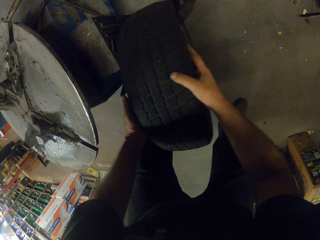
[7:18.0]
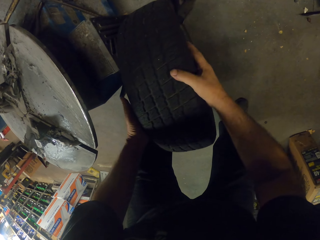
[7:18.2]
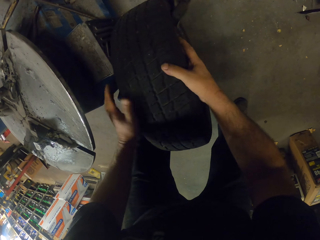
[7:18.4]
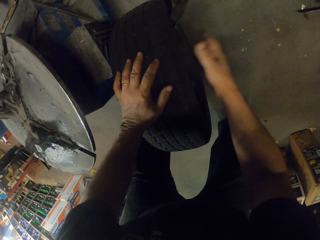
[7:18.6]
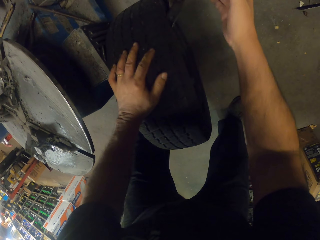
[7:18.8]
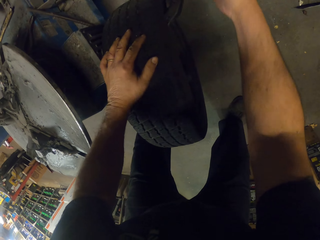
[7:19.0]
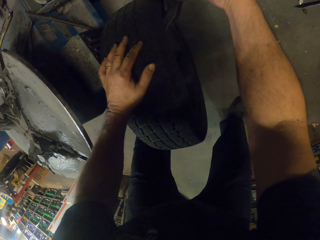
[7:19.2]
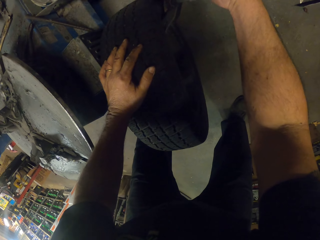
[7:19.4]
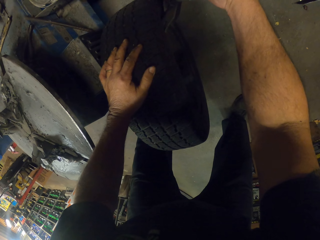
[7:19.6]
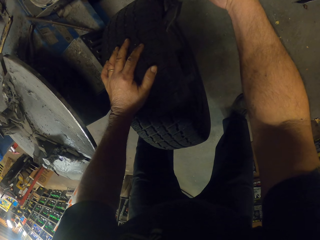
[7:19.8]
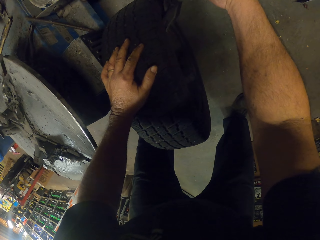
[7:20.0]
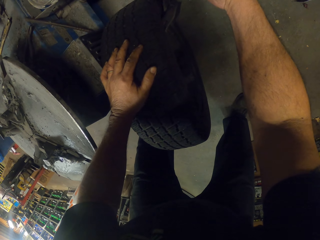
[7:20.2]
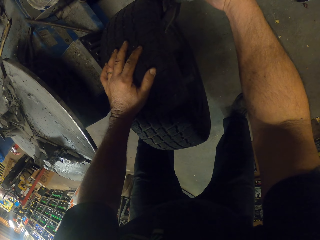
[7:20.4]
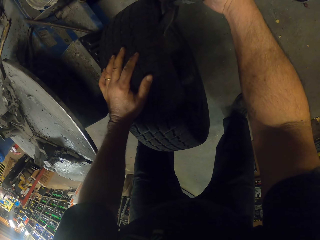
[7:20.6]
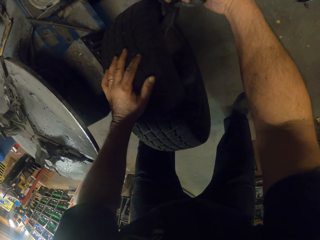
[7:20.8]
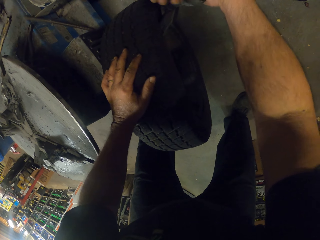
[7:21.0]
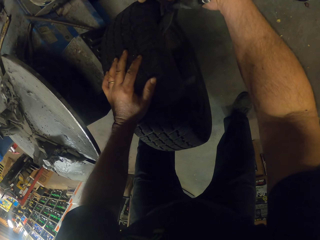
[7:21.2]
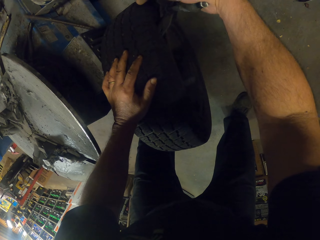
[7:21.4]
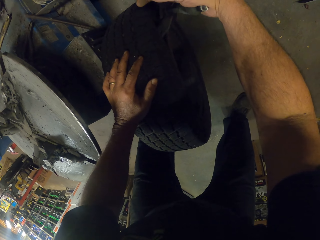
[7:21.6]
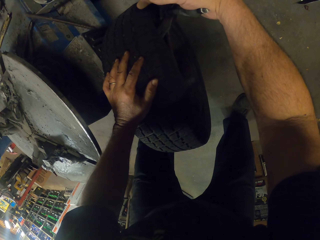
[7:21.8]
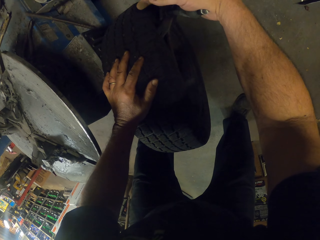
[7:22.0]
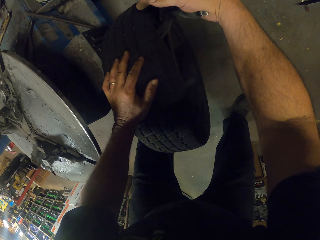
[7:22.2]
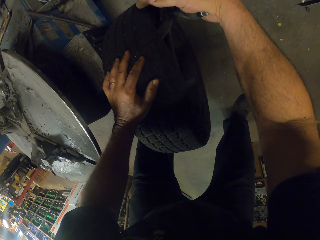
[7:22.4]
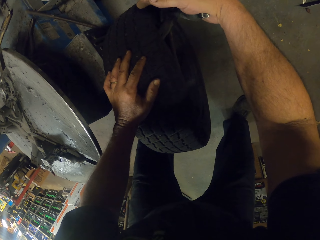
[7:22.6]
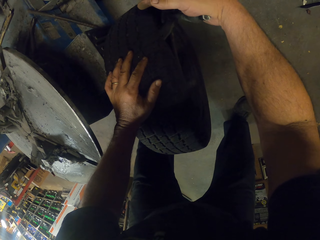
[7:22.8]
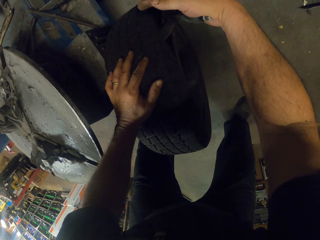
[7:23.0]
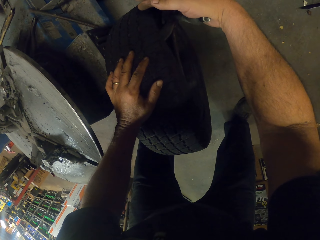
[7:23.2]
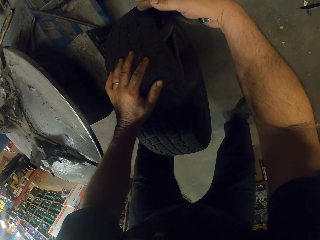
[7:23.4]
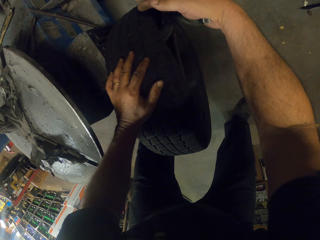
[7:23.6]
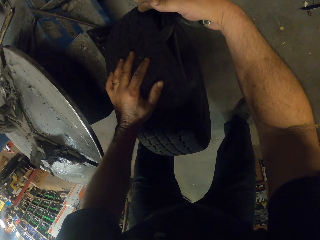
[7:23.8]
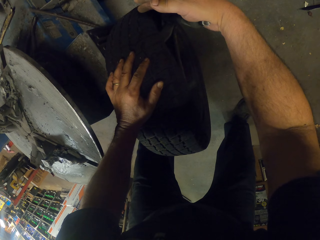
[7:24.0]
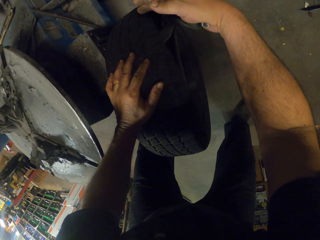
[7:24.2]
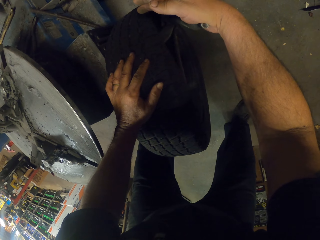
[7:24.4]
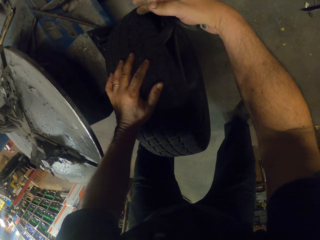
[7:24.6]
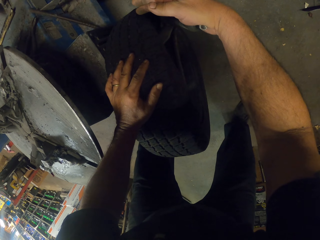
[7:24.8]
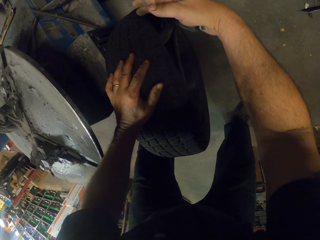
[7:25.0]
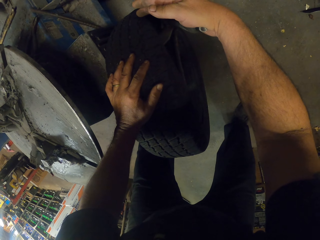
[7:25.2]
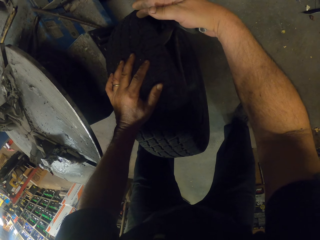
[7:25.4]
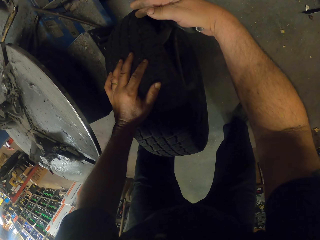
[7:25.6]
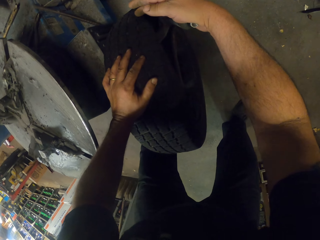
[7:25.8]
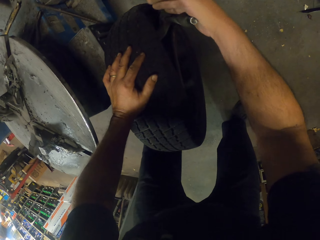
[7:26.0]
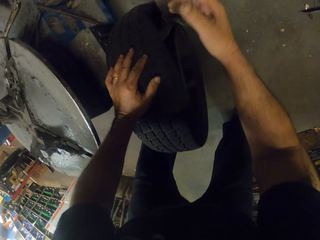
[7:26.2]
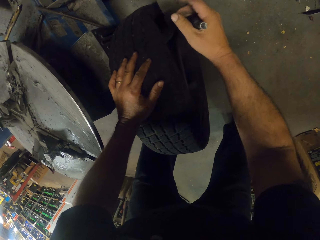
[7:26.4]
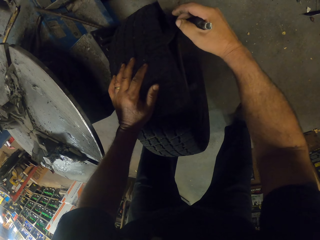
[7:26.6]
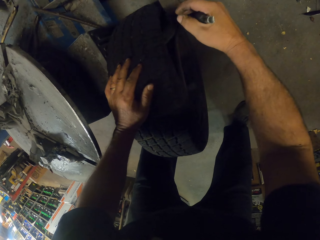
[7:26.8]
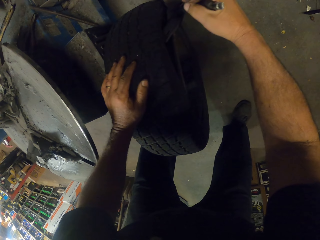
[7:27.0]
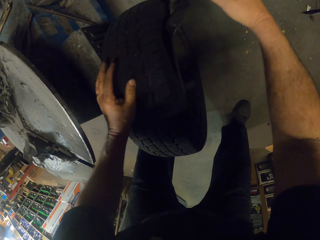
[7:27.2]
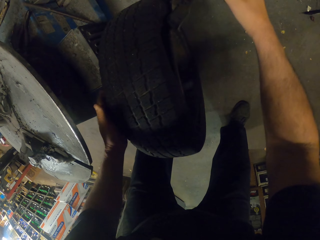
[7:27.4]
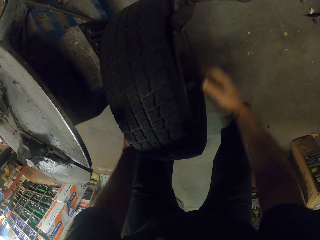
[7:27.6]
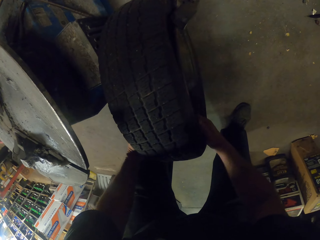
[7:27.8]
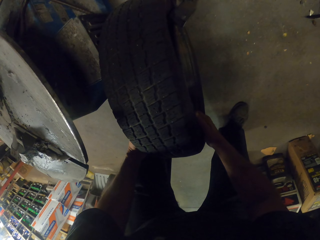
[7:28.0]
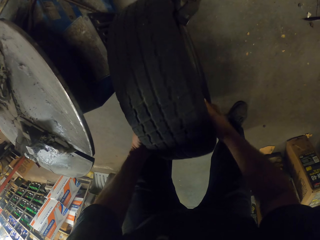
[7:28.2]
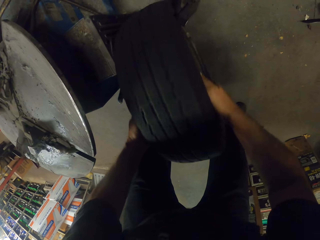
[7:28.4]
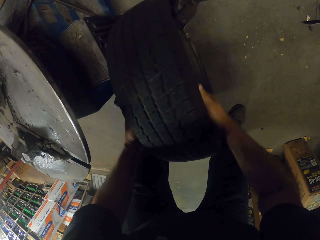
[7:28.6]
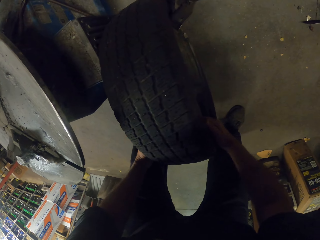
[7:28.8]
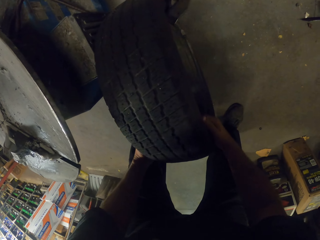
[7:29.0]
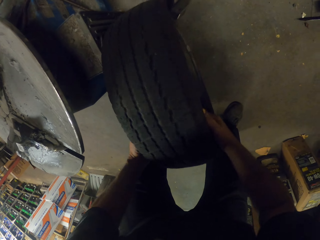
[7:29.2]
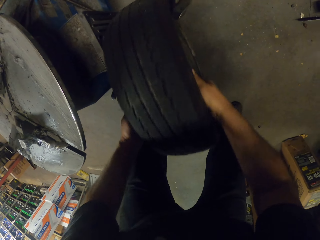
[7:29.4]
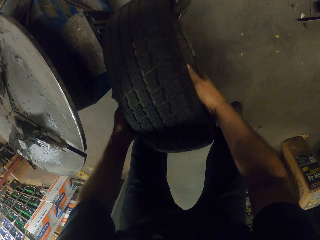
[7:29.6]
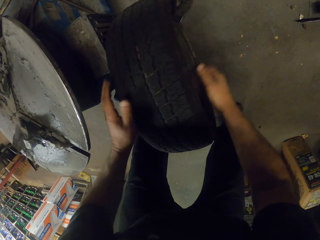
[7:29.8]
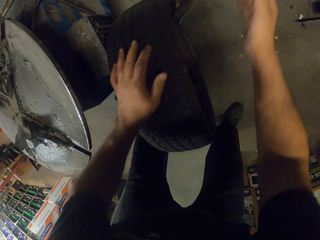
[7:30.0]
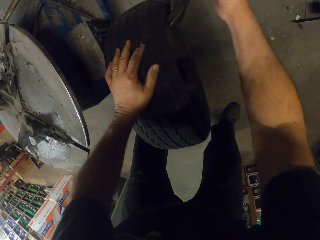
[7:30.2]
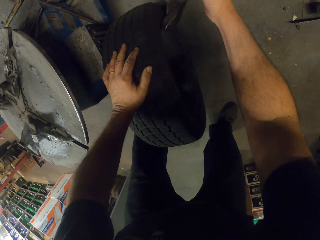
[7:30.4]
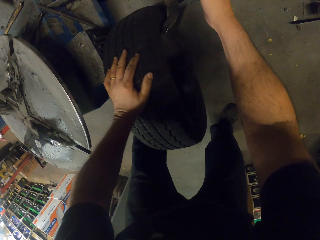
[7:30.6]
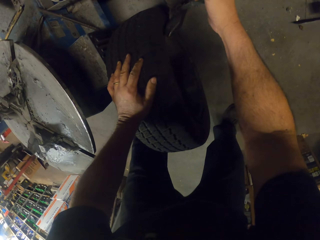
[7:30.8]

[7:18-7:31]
The camera wearer adjusts the tire. They press the rim lock ring on the tire. They remove the rim lock ring from the tire. They swirl the tire.

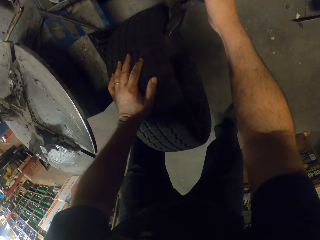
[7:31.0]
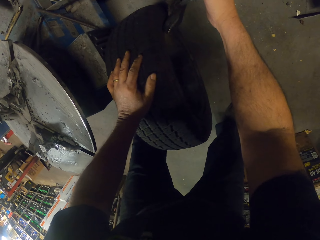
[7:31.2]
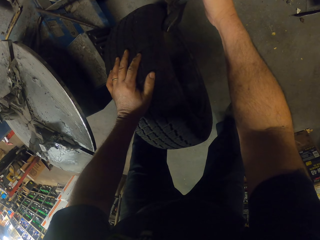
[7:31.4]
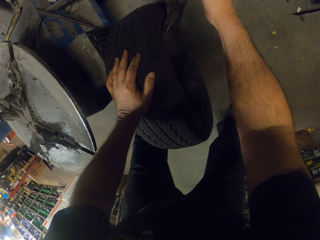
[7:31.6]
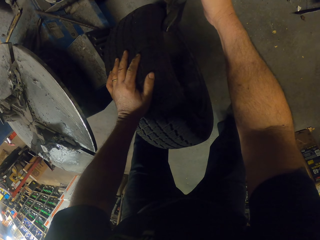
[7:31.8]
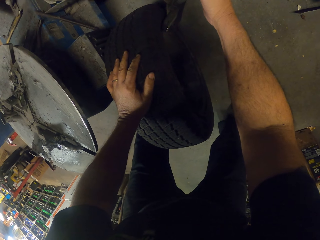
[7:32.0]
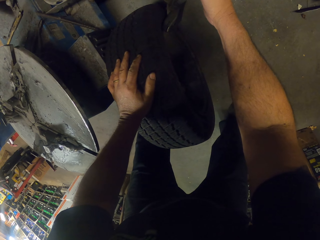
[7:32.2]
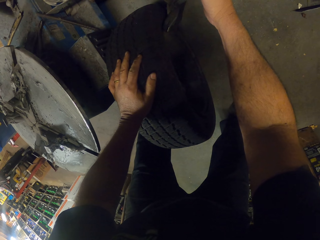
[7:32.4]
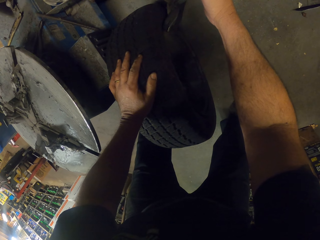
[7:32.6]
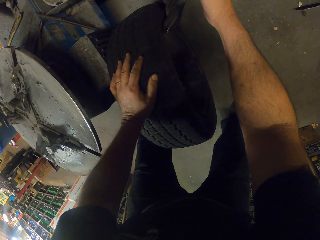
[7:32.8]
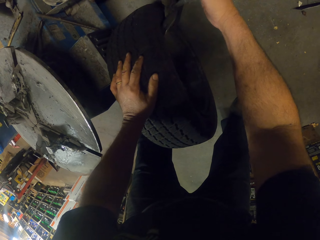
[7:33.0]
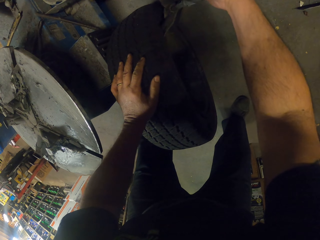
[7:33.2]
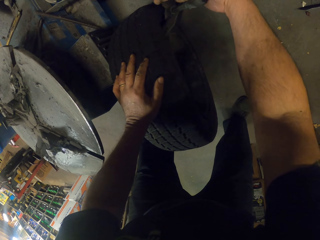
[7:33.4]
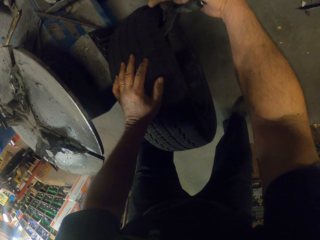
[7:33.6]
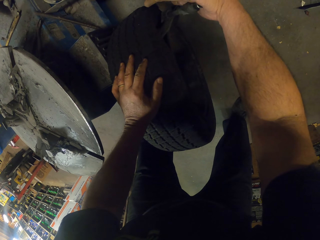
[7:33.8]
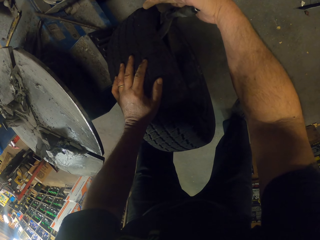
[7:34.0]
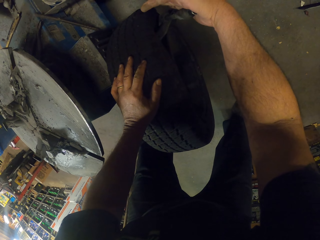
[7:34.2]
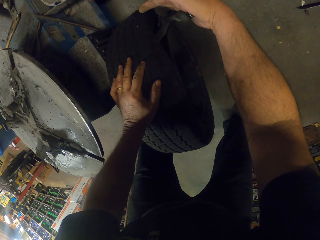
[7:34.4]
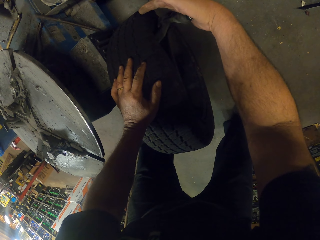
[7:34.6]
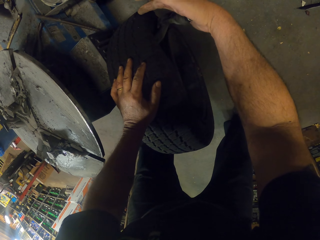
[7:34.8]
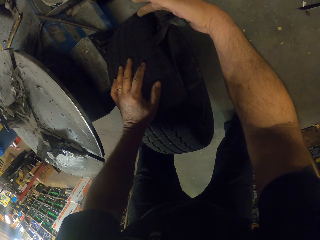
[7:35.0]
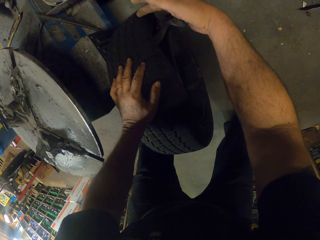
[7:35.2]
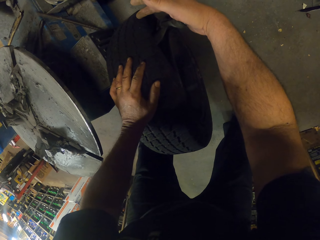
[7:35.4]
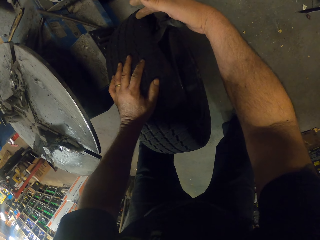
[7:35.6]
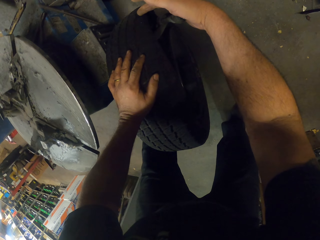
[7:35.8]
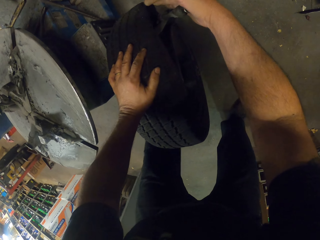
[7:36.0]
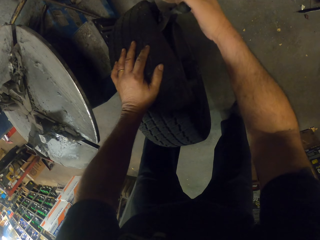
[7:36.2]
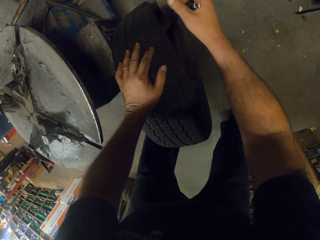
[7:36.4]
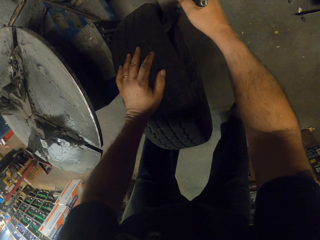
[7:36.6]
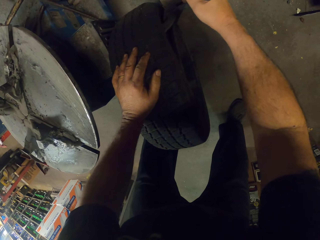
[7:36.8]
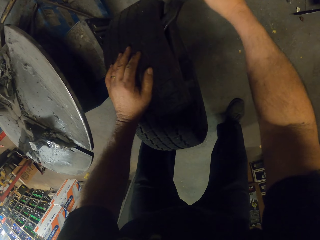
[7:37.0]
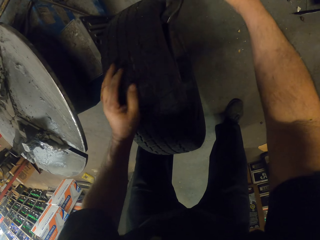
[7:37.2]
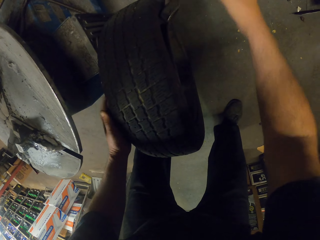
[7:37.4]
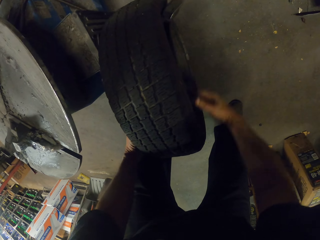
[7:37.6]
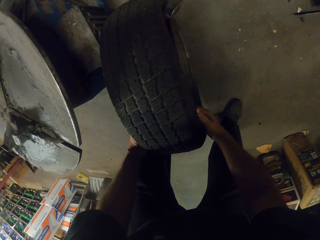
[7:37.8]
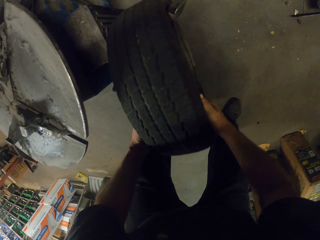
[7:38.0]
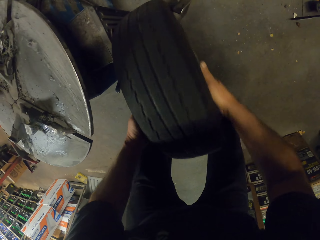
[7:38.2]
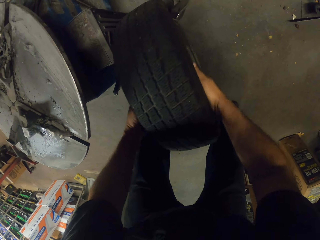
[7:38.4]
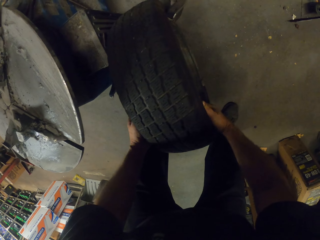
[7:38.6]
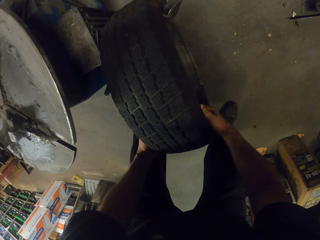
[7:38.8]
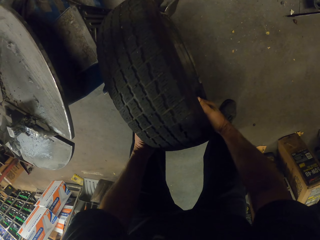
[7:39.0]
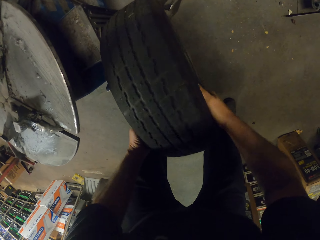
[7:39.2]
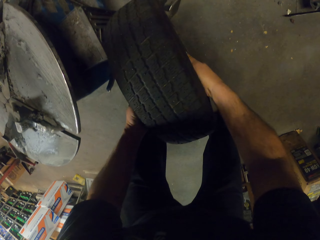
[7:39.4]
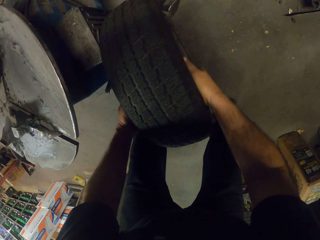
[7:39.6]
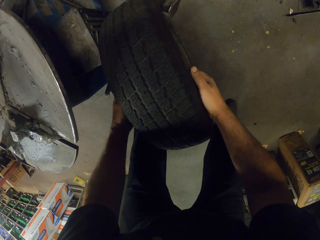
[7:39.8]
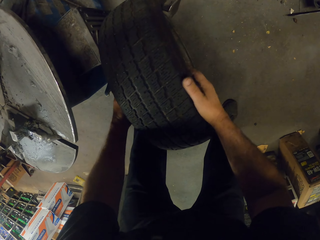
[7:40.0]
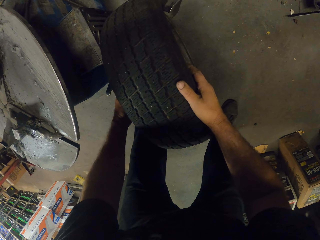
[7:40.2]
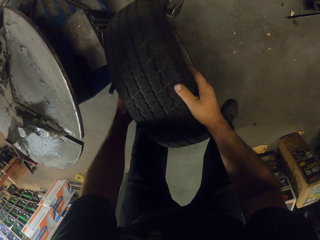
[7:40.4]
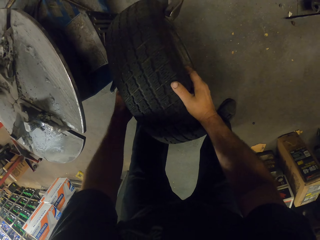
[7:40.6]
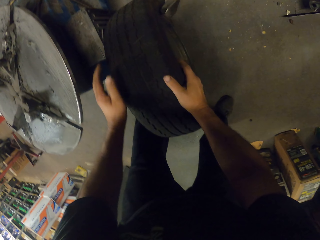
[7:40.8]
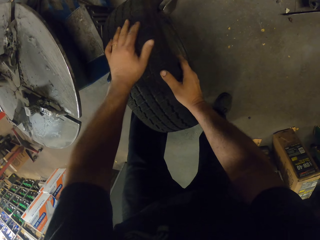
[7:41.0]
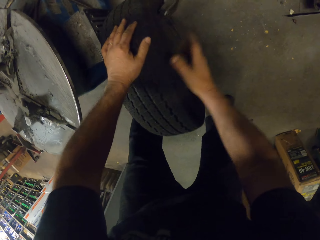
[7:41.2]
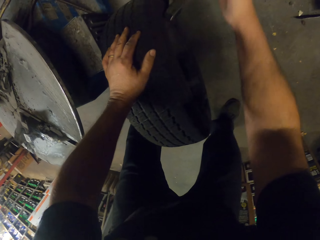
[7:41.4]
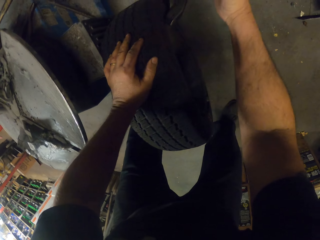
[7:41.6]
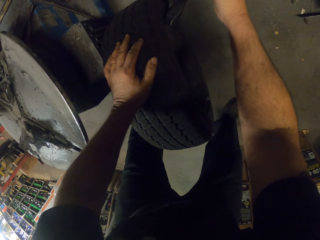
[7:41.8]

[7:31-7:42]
The camera wearer takes the rim lock ring. They put the rim lock ring in the tire. They press the rim lock ring on the tire. They remove the rim lock ring from the tire. They swirl the tire.
